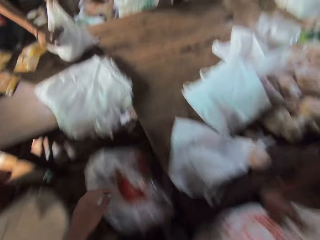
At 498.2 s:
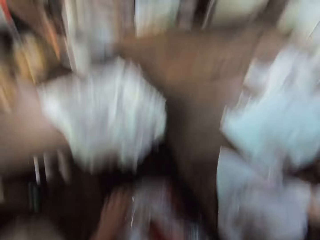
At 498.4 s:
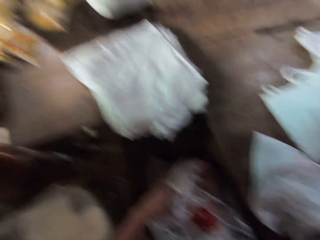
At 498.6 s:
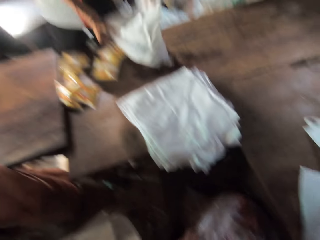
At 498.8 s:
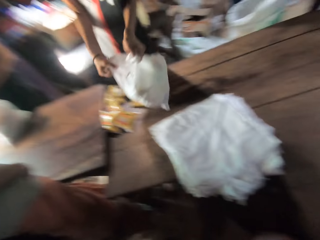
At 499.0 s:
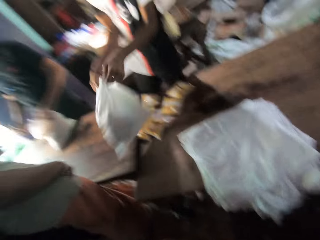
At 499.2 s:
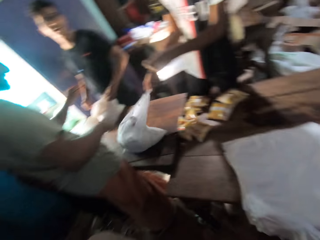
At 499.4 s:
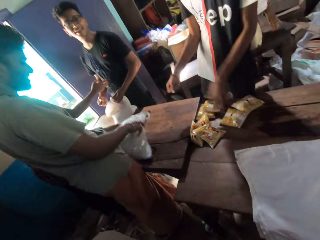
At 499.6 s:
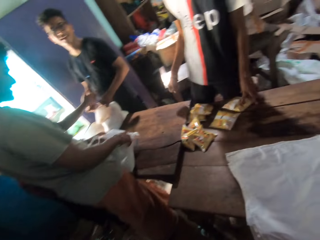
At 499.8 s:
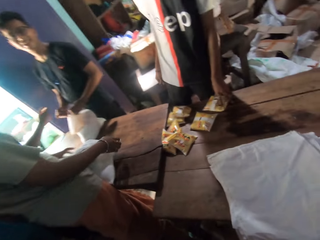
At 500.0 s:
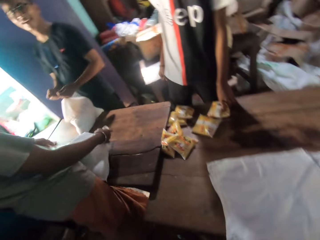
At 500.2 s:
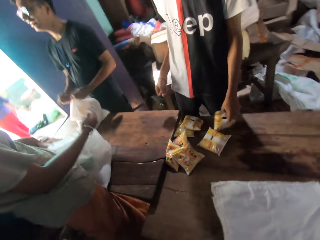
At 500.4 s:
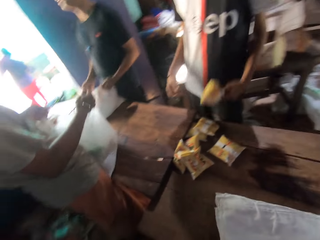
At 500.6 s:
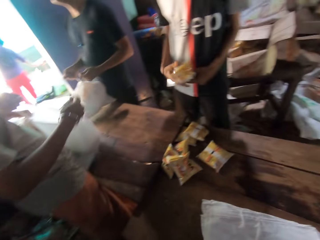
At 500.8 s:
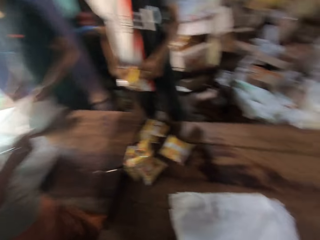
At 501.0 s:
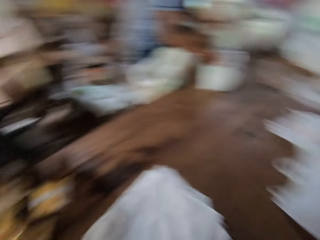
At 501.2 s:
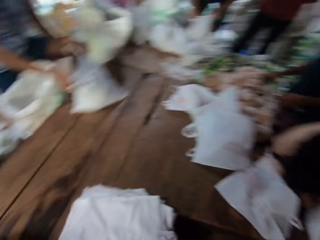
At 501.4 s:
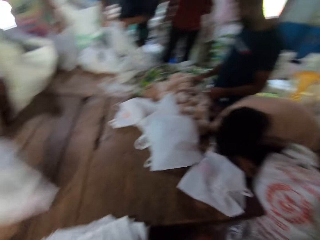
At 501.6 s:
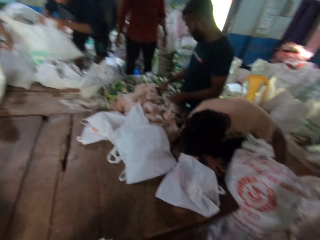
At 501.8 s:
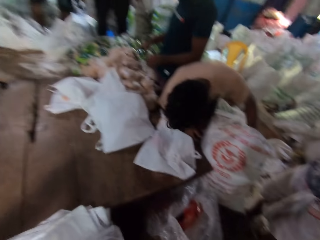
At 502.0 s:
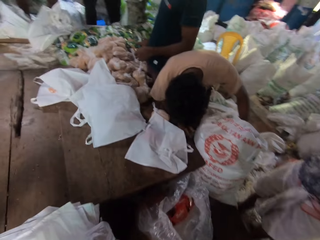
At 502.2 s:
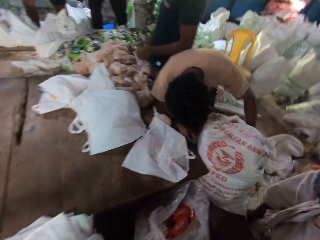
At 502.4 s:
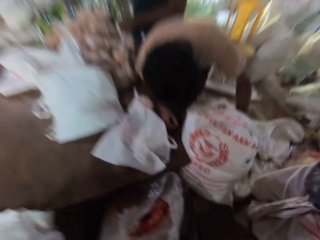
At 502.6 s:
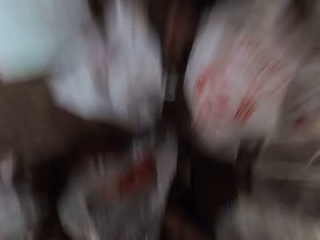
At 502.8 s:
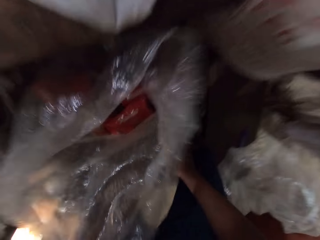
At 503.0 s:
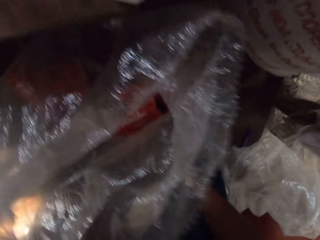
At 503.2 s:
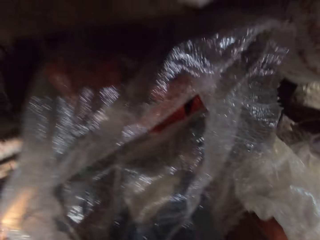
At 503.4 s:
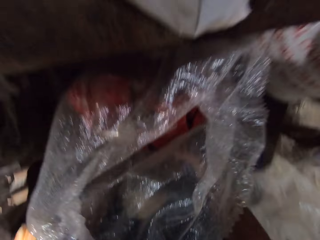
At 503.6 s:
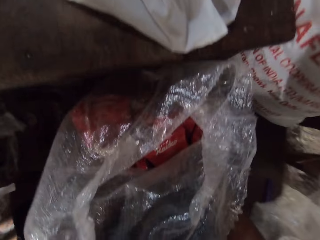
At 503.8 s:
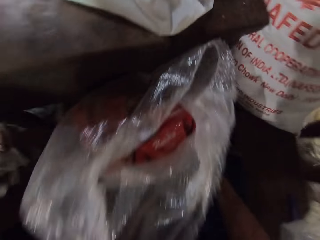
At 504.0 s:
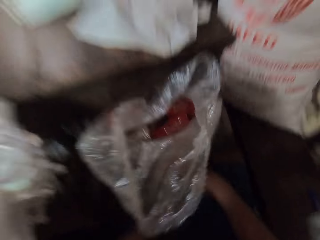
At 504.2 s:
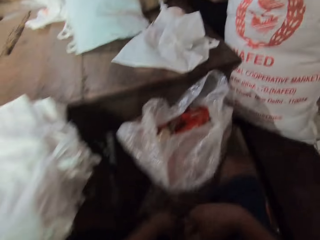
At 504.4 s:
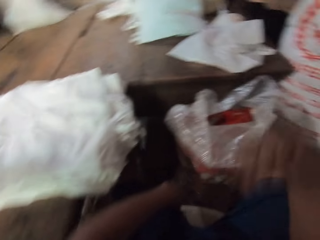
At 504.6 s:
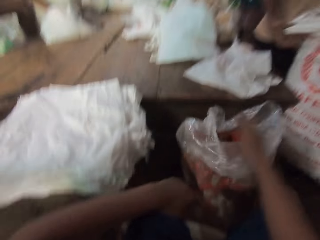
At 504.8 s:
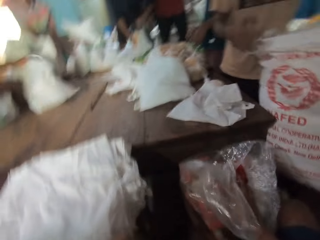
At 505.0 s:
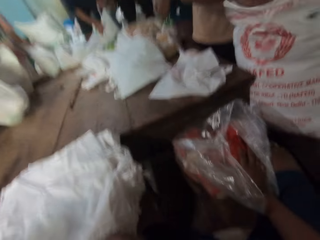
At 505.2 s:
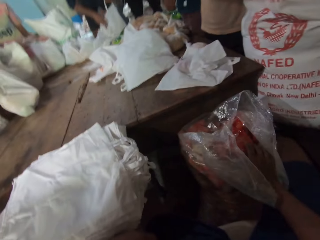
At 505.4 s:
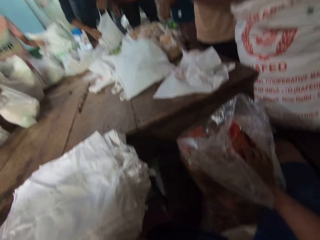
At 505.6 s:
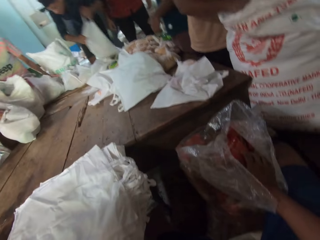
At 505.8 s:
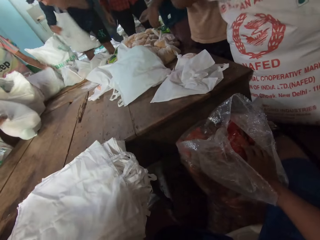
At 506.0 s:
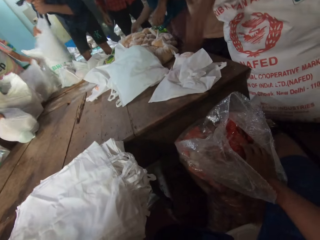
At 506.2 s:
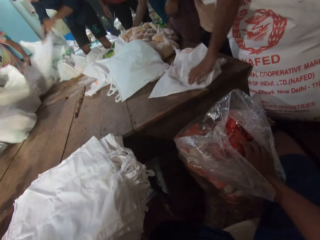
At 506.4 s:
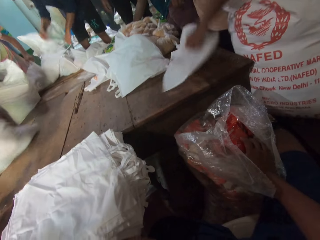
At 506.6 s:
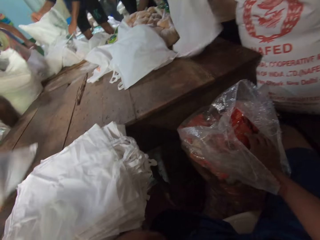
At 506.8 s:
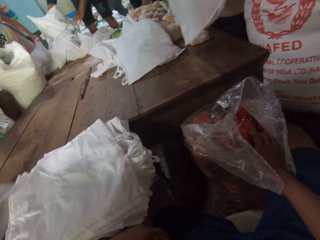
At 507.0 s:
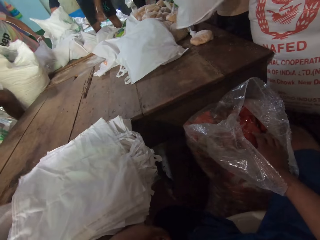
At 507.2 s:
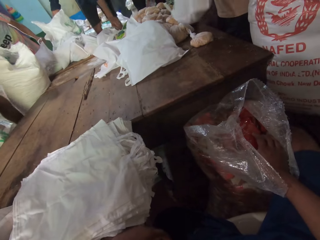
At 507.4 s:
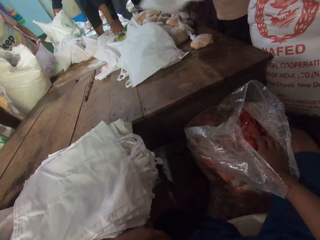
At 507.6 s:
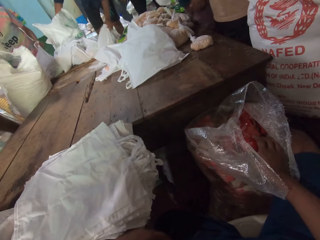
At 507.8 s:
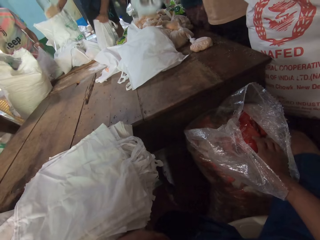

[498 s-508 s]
A man moves a carrier bag on the table with his hands, ties the carrier bag with his hands, and picks a pack of coconut oil from the table with his left hand. Another man moves a carrier bag on the table with his hands. Another man moves a carrier bag on the table with his right hand. The camera wearer holds the snacks in the sack. The second man moves a carrier bag on the table with his hands. Another man picks the carrier bag from the table with his left hand. The third man moves a carrier bag on the table with his hands.

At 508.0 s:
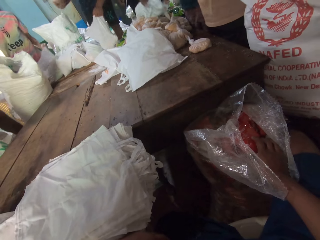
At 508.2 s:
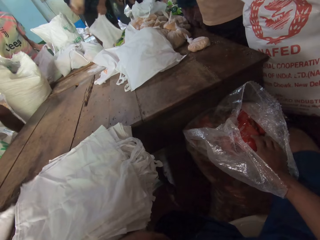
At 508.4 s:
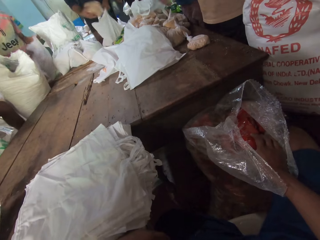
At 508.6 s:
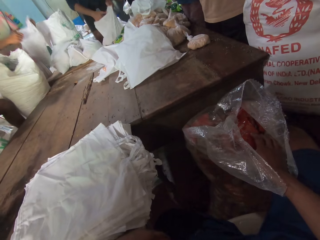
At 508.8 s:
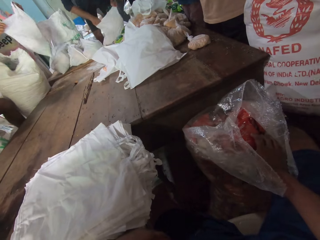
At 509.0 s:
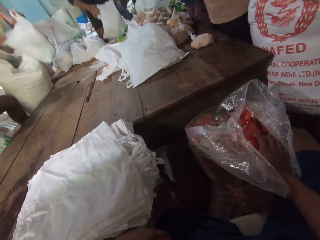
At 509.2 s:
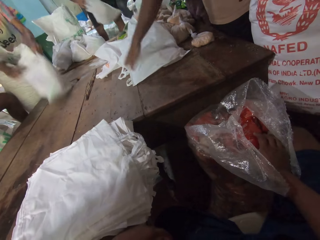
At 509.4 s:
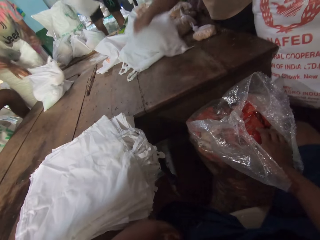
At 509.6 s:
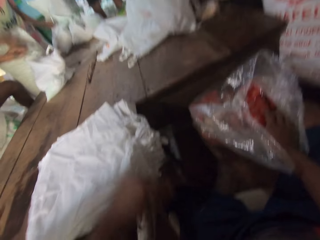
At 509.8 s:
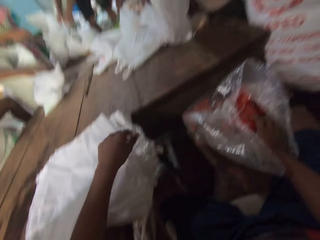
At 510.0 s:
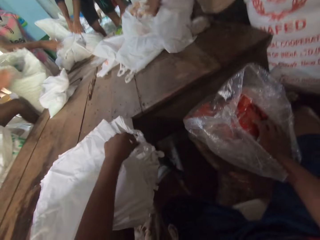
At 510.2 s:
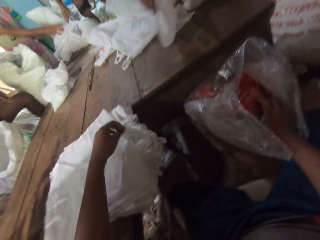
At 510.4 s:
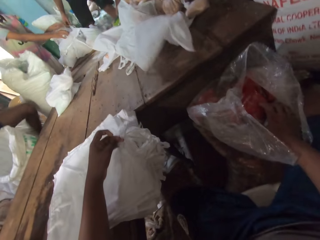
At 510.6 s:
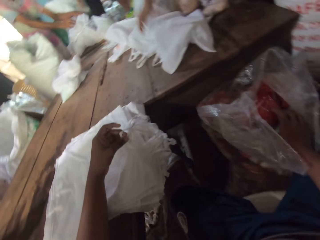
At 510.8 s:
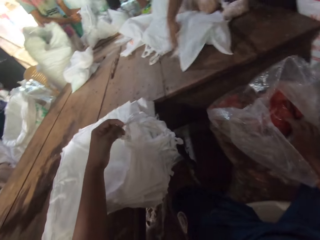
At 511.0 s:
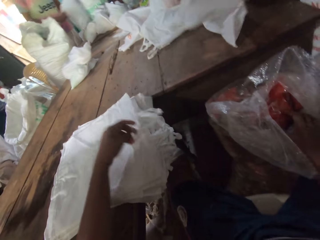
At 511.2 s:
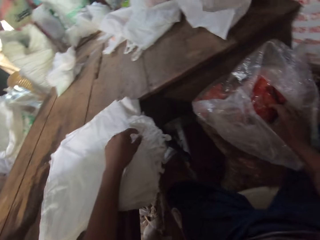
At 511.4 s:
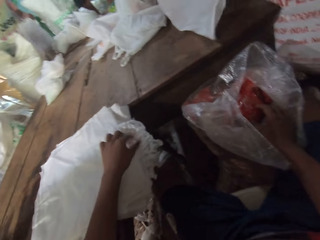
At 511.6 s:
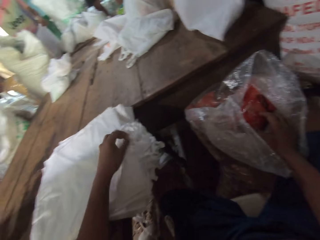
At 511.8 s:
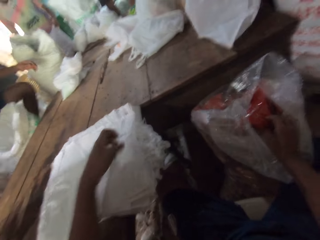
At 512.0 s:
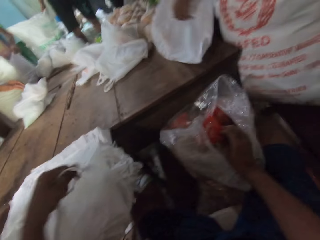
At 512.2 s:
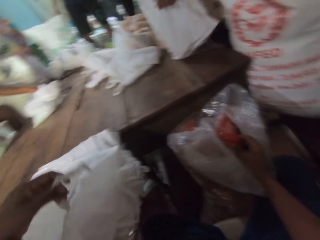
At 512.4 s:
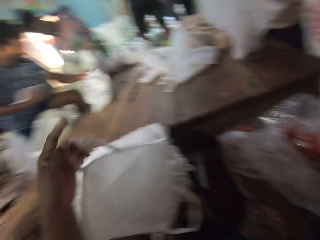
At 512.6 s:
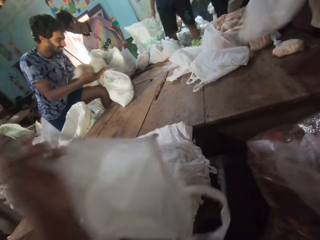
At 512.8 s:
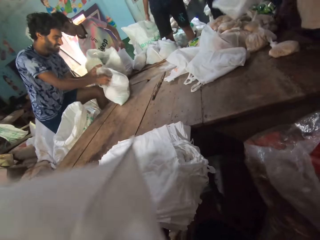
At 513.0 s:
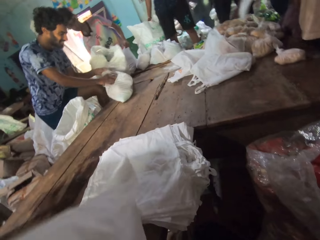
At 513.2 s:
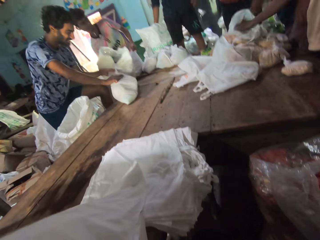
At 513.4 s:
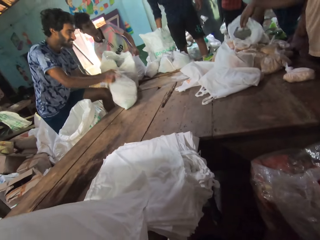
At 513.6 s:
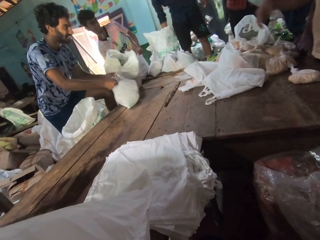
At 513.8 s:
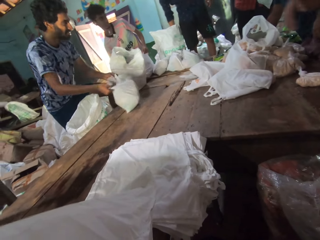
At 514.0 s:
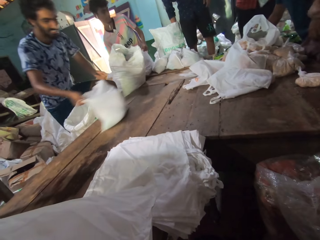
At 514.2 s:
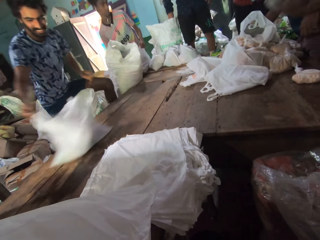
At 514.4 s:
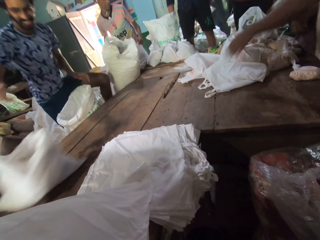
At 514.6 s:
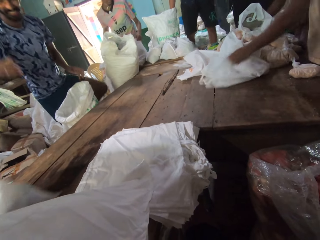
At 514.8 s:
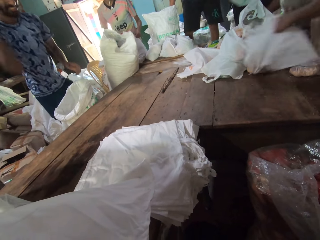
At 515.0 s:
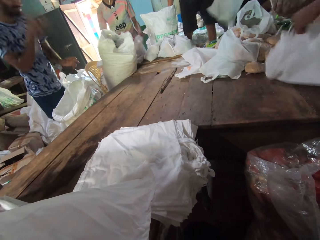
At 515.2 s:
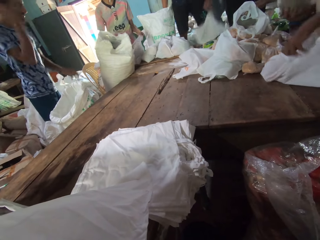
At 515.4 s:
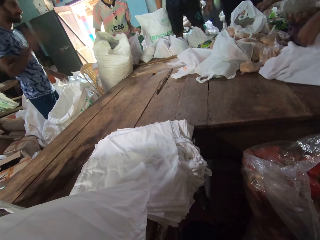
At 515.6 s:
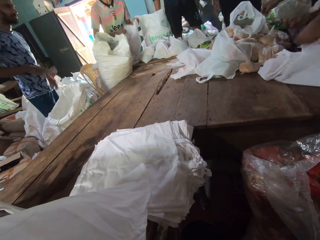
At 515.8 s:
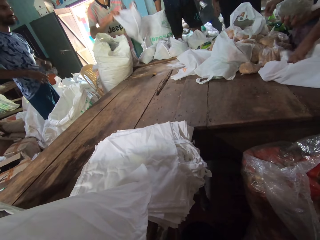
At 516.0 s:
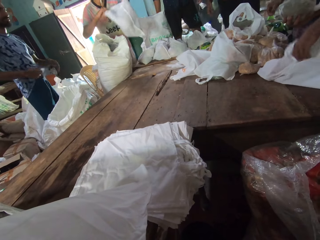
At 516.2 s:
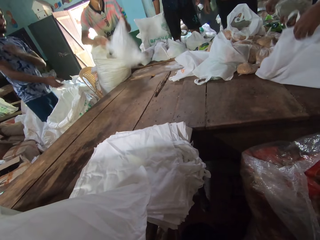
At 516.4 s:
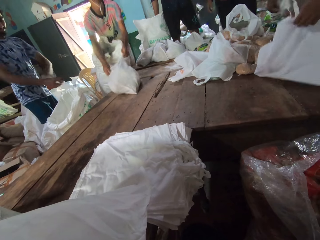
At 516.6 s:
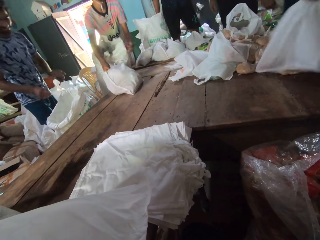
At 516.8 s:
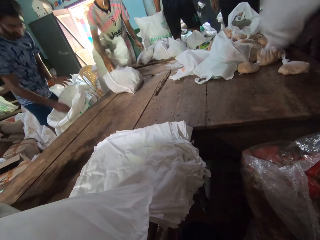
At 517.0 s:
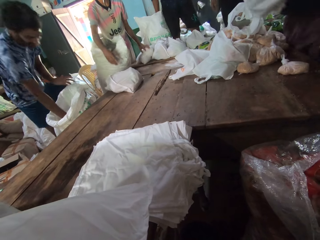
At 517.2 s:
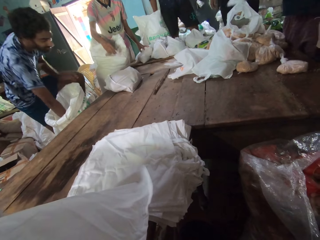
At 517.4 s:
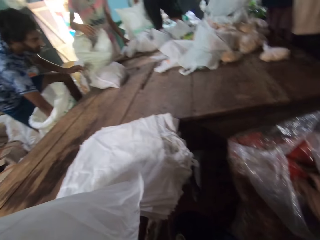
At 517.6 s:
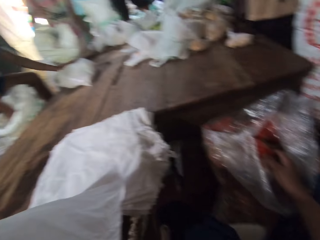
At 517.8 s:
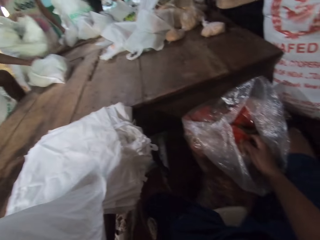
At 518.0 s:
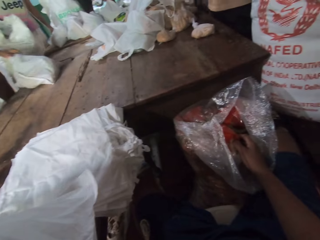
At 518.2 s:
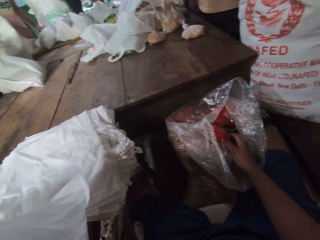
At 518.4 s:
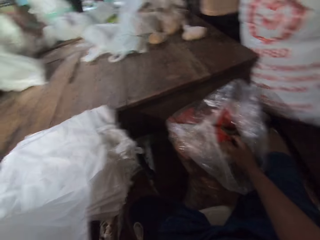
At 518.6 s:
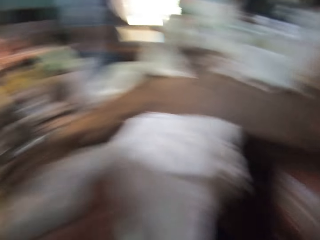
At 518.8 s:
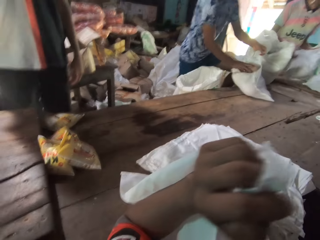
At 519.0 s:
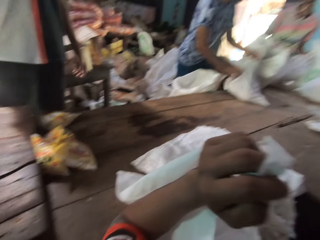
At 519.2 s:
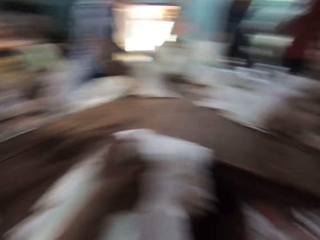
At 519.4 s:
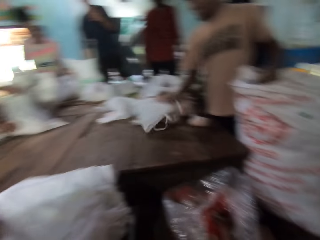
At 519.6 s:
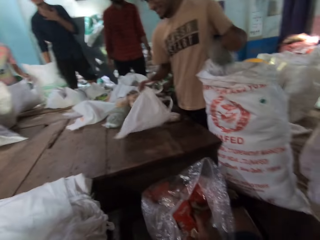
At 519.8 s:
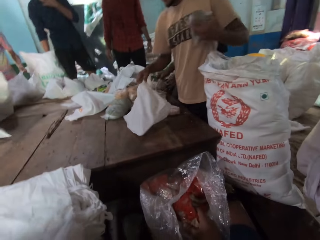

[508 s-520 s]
A man moves packs of broken wheat from a sack into the carrier bag in his left hand with his right hand. Another man moves a carrier bag on the table with his hands. The first man moves a carrier bag on the table with his hands. Another man picks the carrier bag from the table with his left hand. The camera wearer holds the sack bag. He picks a snack from the sack. He picks a carrier bag from the table with his left hand. Another man drops a pack of broken wheat in his right hand in a carrier bag in his left hand. The third man drops the carrier bag on the table with his right hand. The fourth man moves the carrier bag on the table with his right hand. The third man adjusts the carrier bag on the table with his left hand. The camera wearer holds the sack bag. The second man moves a carrier bag on the table with his hands. The third man opens the carrier bag on the table with his left hand.
